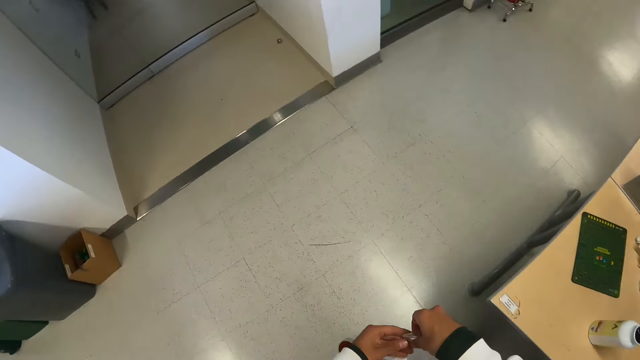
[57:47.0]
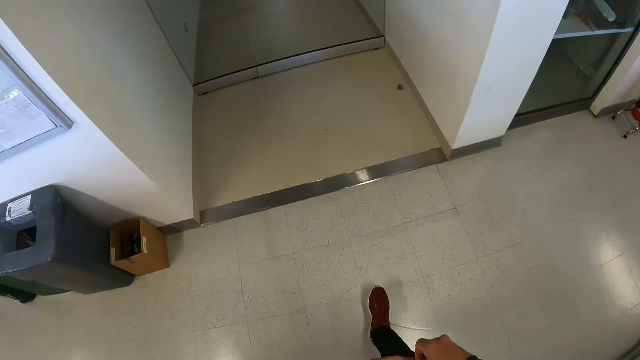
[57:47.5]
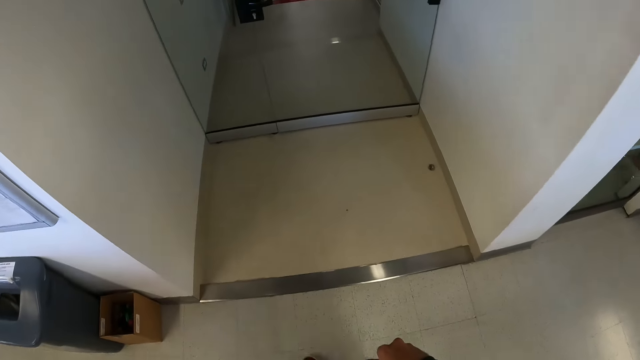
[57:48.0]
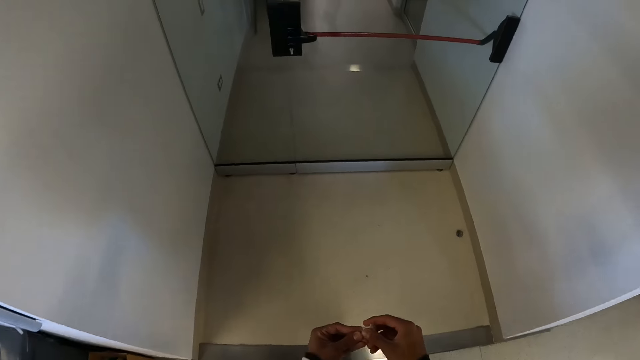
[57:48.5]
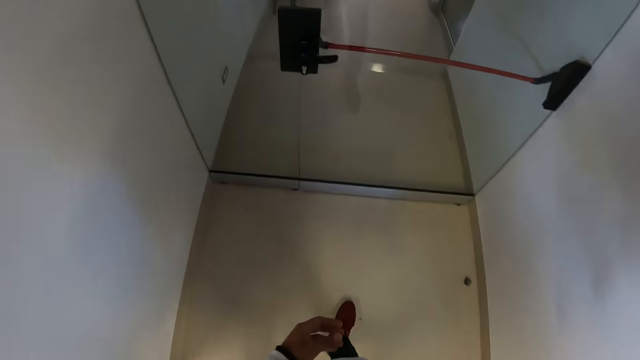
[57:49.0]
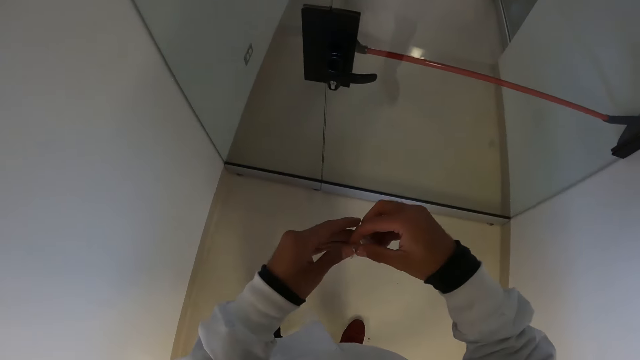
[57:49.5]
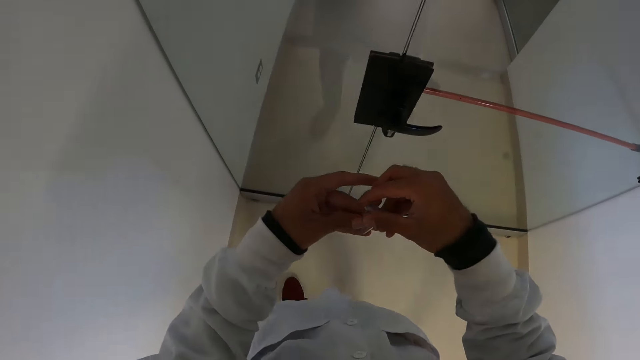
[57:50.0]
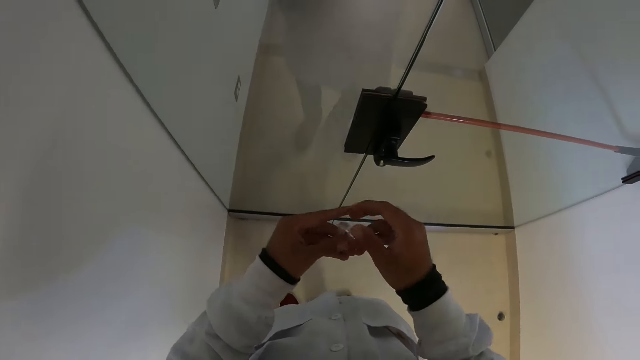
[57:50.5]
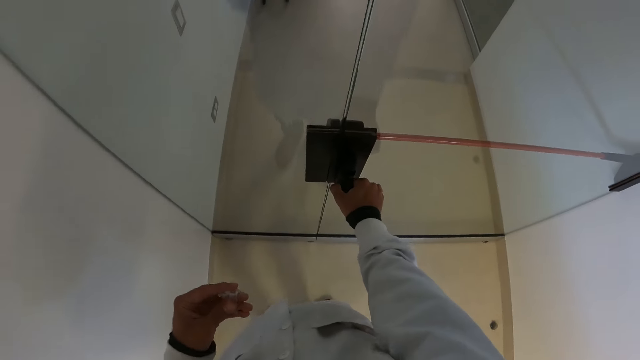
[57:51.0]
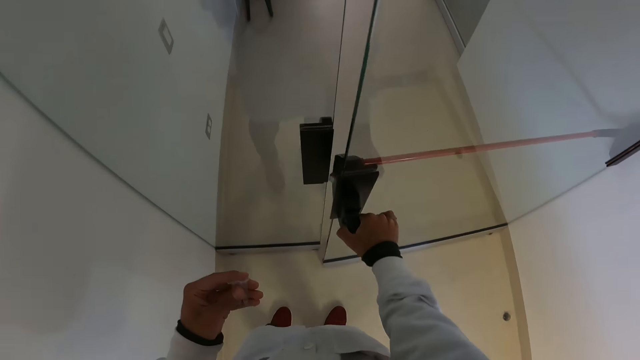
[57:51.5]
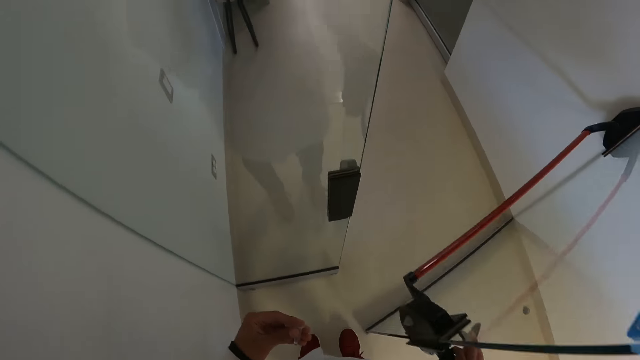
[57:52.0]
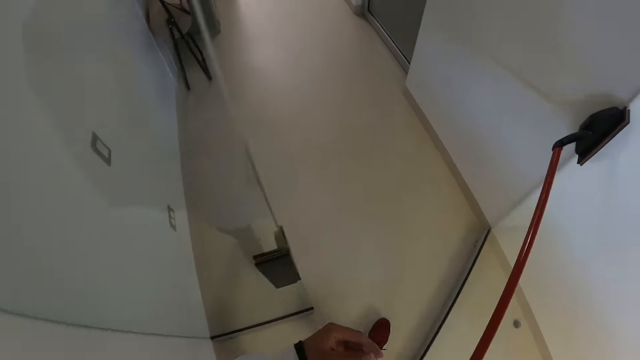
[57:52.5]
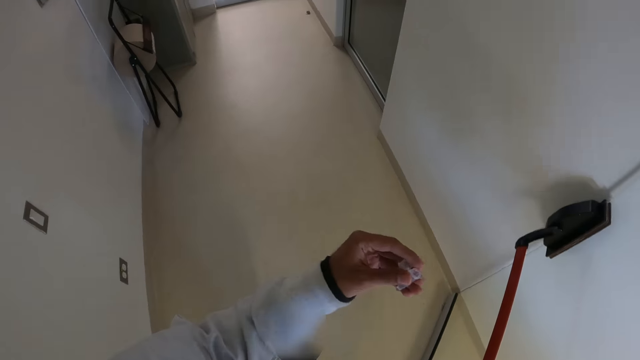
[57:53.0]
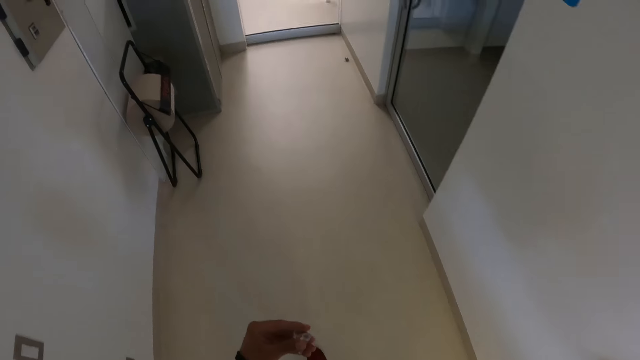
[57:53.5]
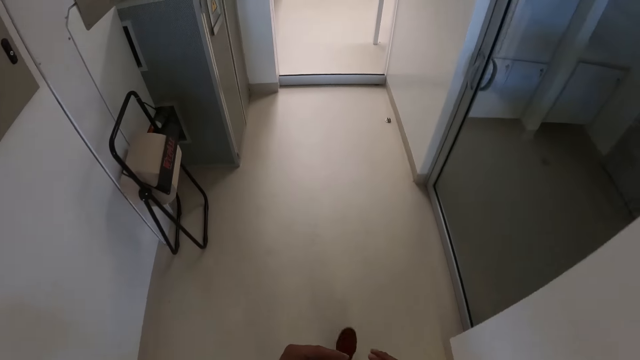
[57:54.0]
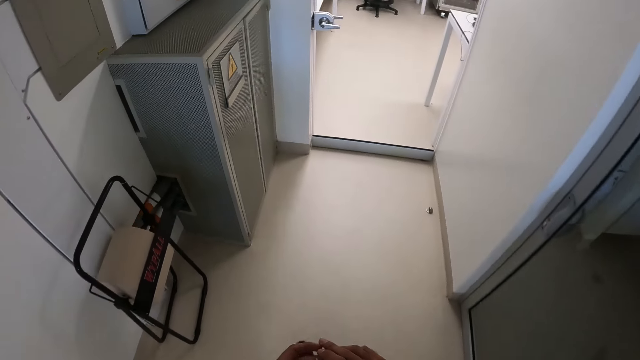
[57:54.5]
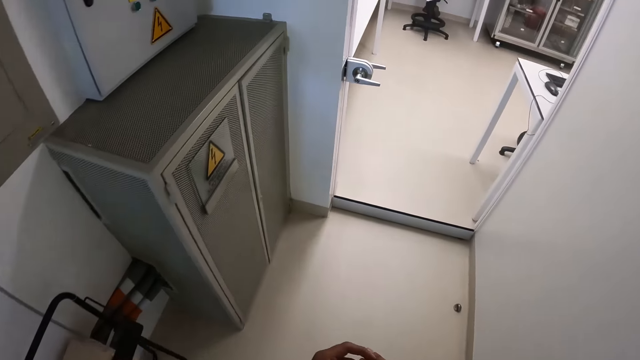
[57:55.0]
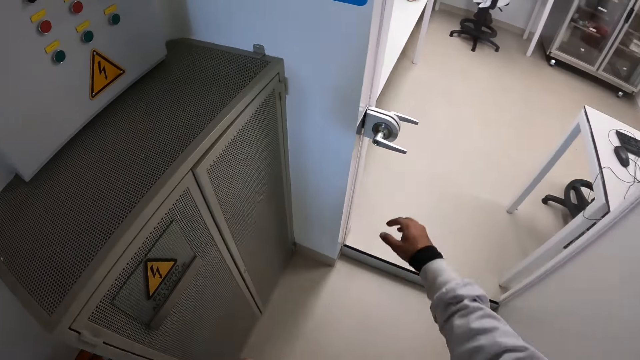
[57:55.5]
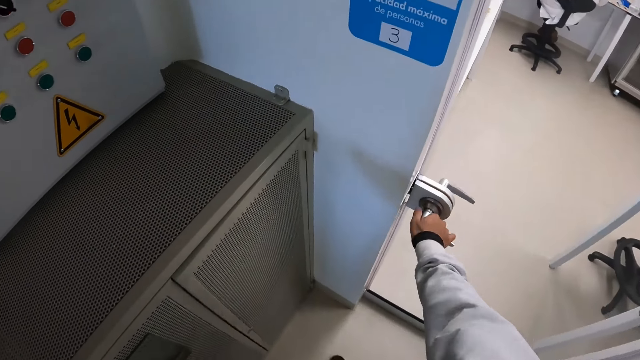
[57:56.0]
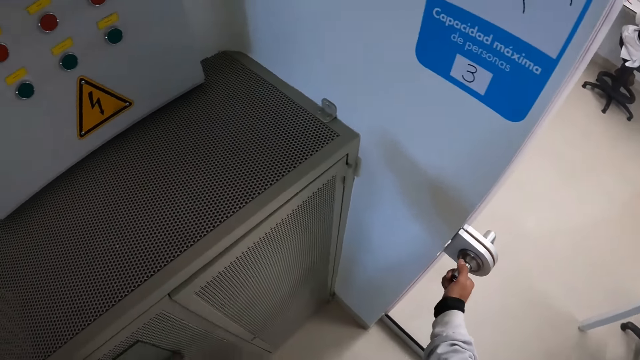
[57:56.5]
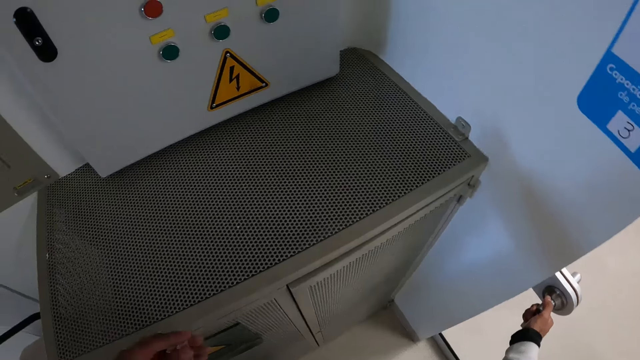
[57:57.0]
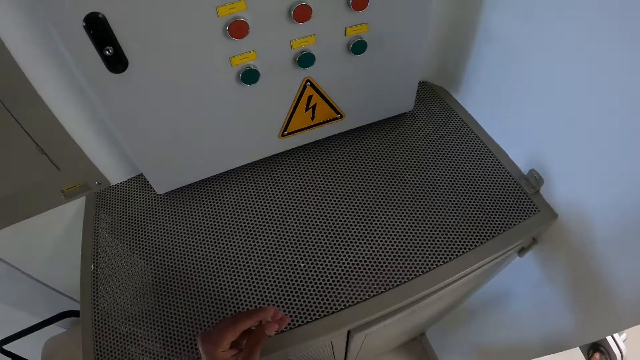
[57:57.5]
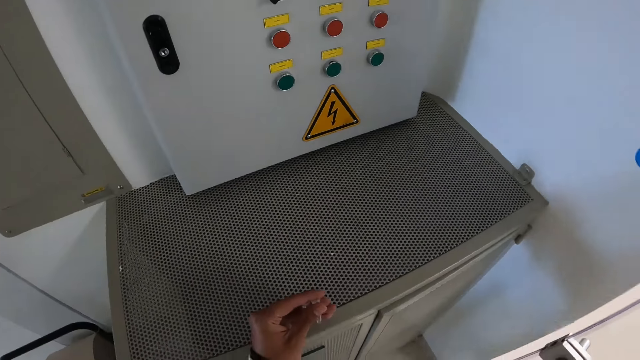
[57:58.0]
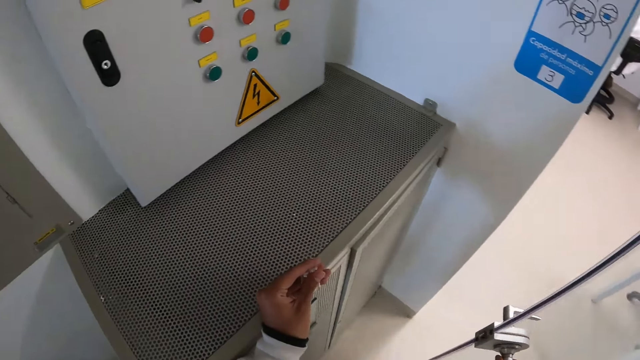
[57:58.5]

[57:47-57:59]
The camera wearer holds the small plastic containers with both hands. He shakes the small plastic container in his right hand. He passes the small plastic container from his right hand to his left hand. He rotates the door handle with his right hand. He opens a door with his right hand. He passes through the door. He rotates the door handle with his right hand. He opens a door with his right hand.

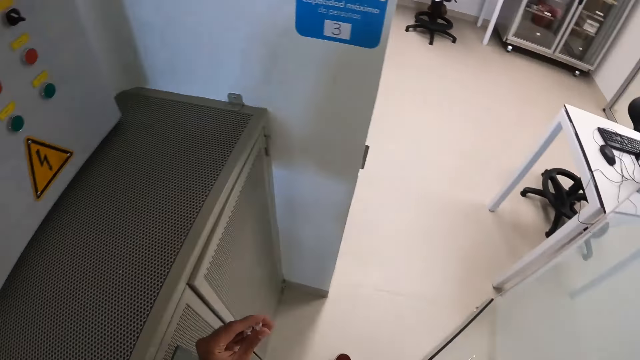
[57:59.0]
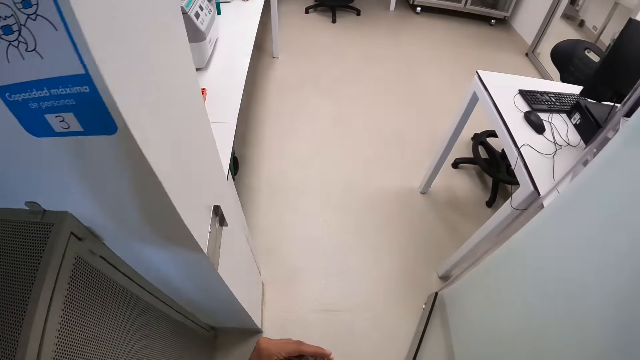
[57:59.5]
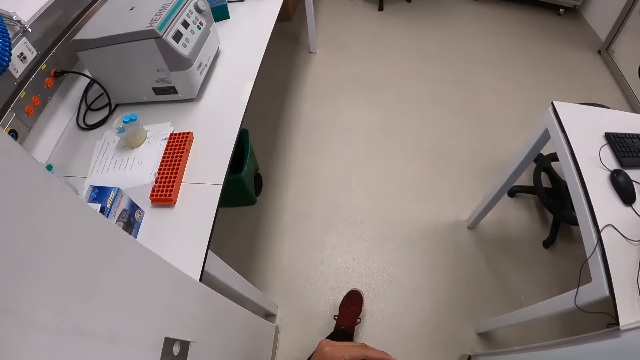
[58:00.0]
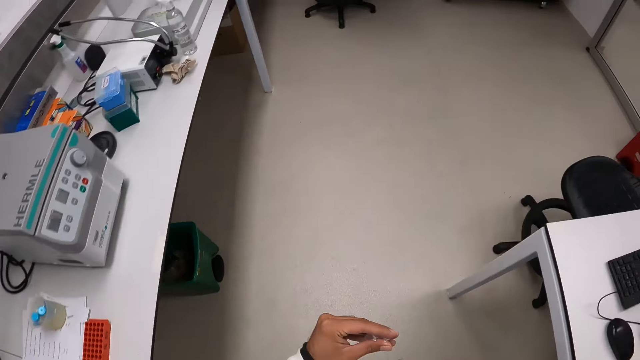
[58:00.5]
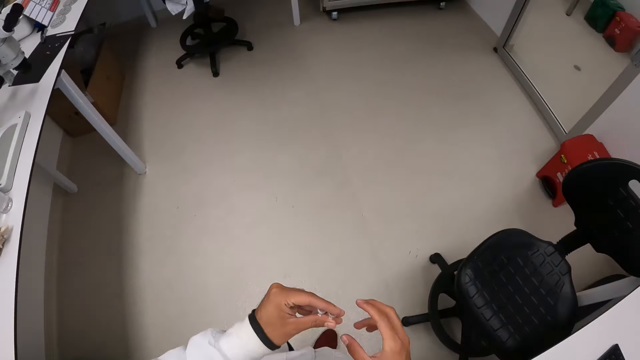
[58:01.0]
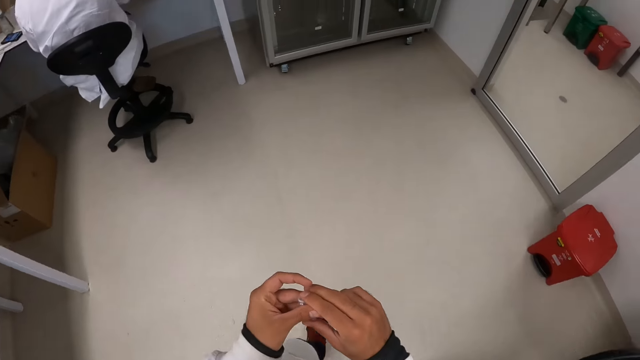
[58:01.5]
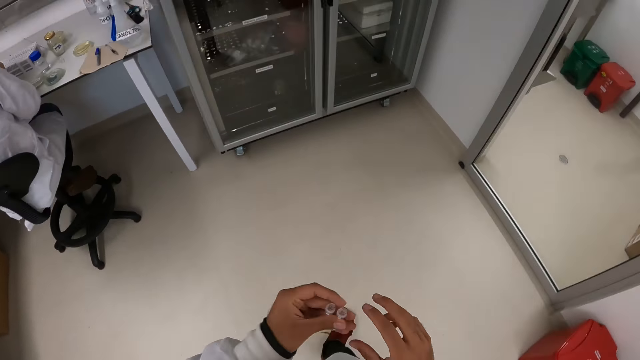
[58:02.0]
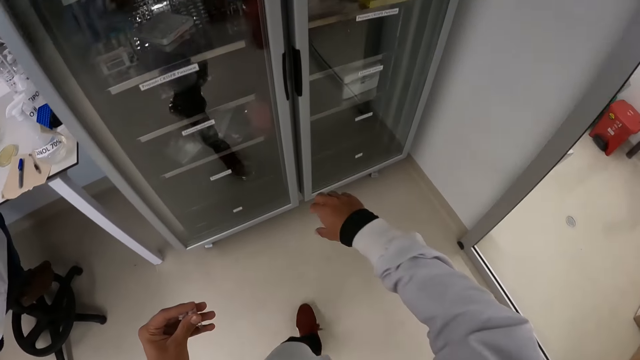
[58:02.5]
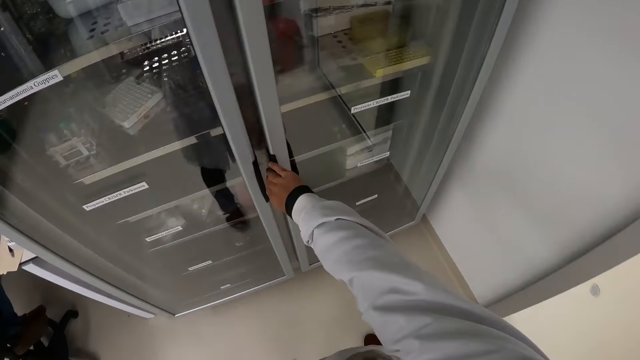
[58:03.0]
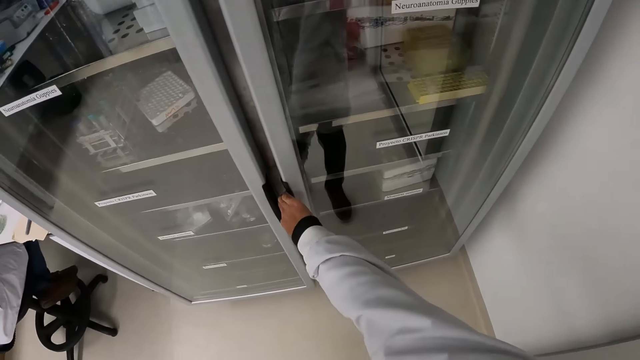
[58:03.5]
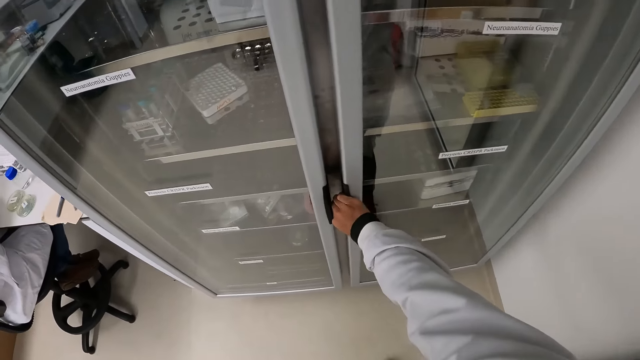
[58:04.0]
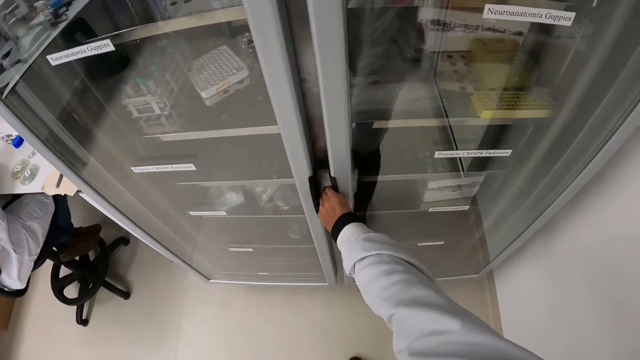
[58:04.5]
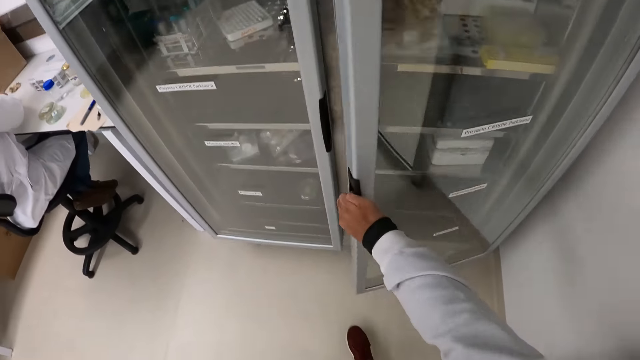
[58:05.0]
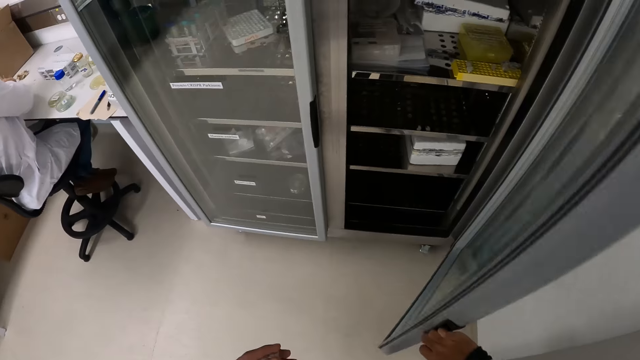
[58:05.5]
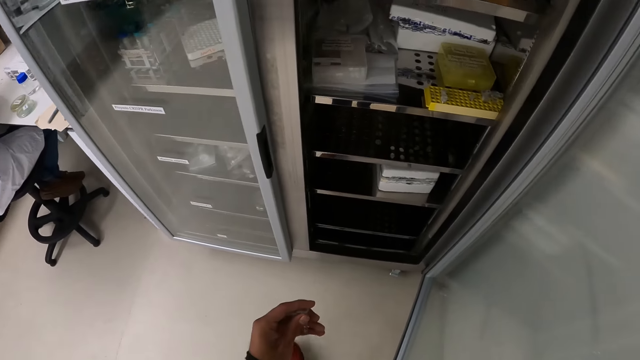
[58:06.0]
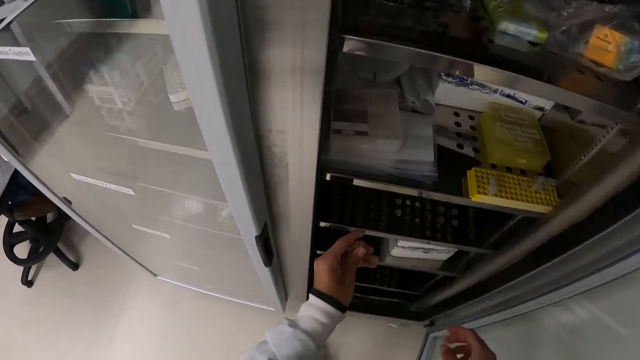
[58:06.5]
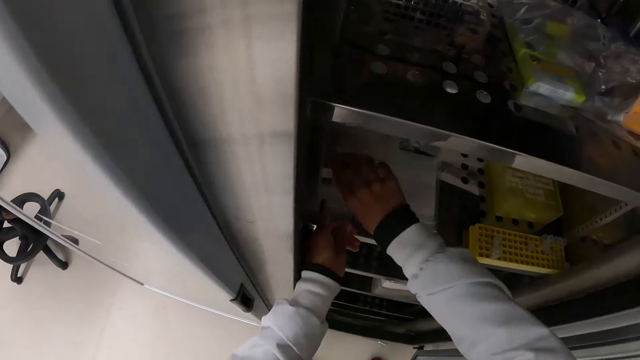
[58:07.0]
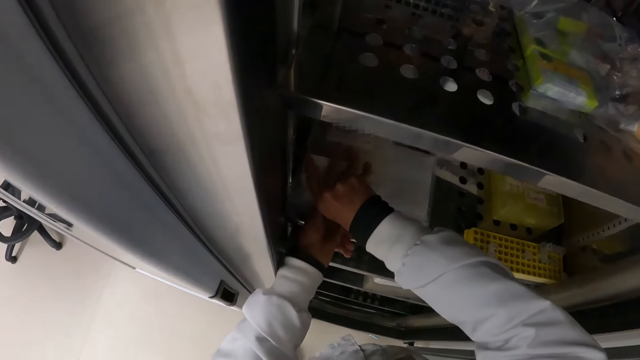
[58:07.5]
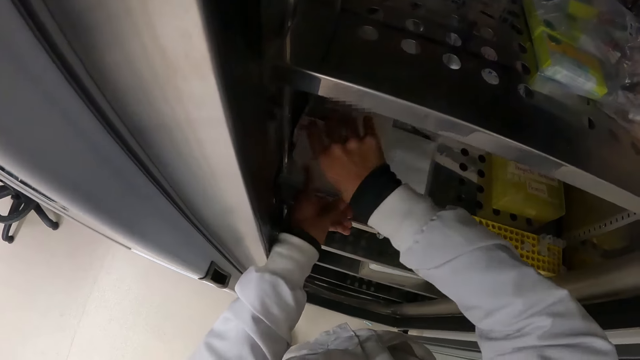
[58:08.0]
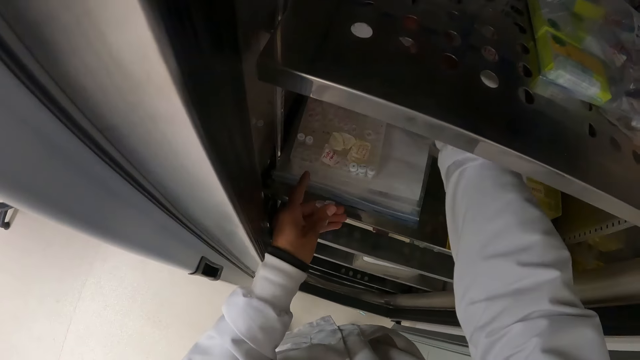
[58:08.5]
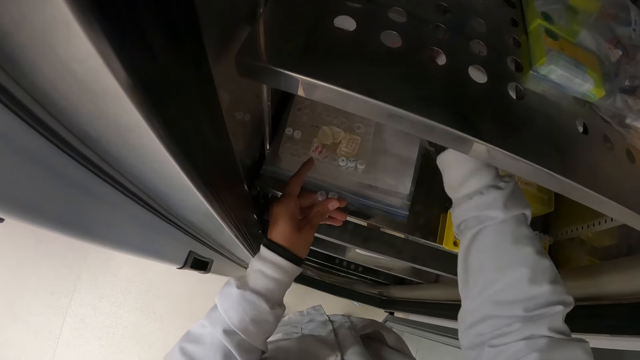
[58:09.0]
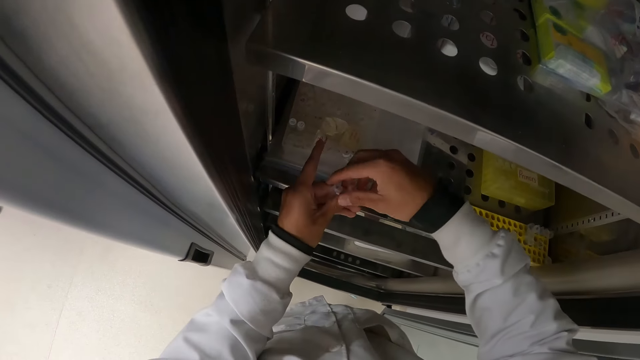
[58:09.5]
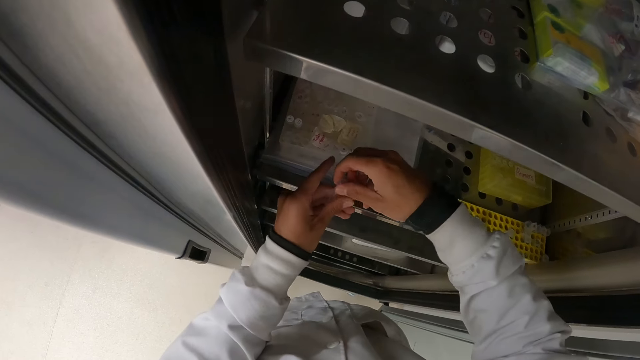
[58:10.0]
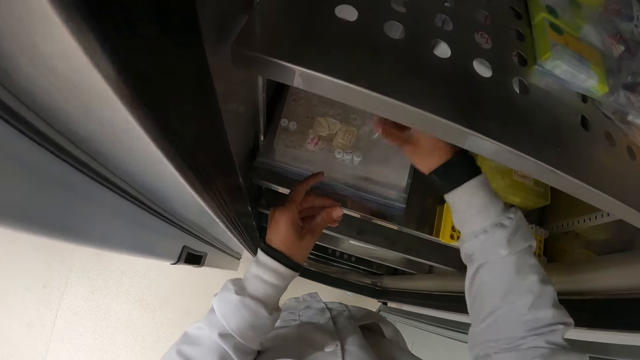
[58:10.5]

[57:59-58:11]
The camera wearer passes through the door. He holds the small plastic containers with both hands. He holds the small plastic containers with his left hand. He opens a glass shelf or cupboard with his right hand. He opens a plastic rack in the glass shelf with his right hand. He puts something in the cupboard. He passes the small plastic containers in his left hand to his right hand.
